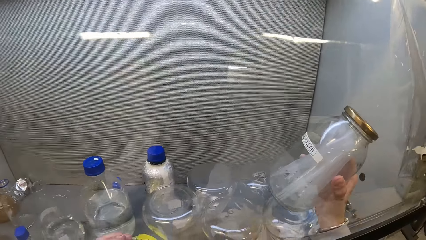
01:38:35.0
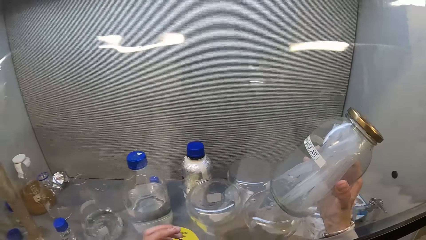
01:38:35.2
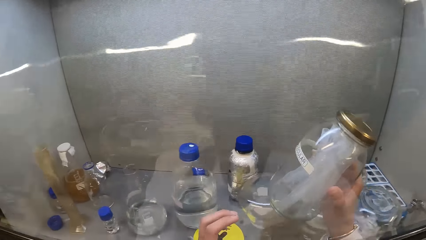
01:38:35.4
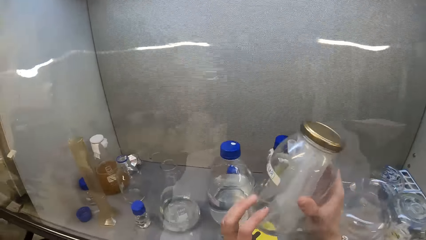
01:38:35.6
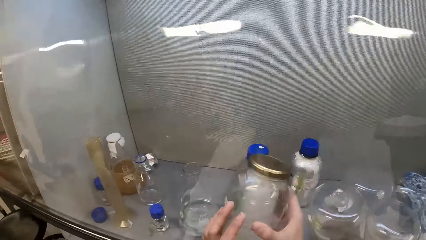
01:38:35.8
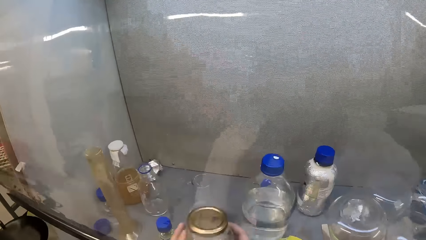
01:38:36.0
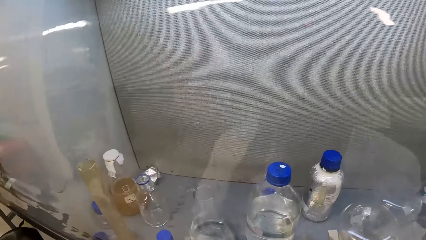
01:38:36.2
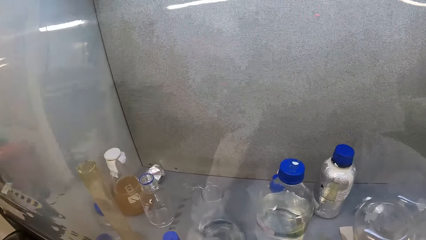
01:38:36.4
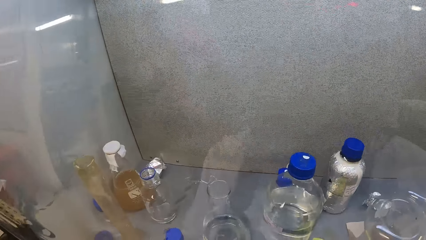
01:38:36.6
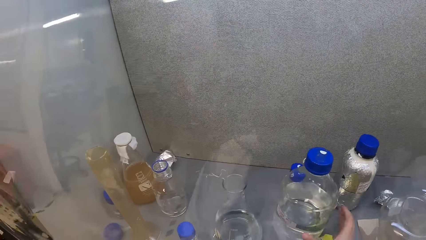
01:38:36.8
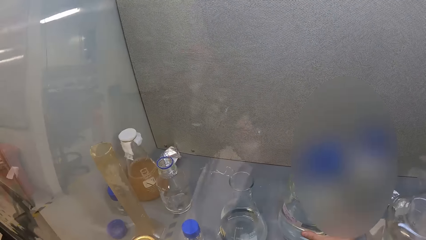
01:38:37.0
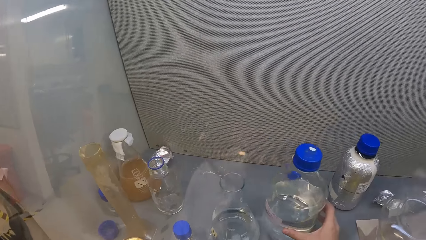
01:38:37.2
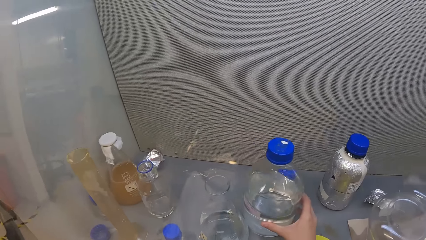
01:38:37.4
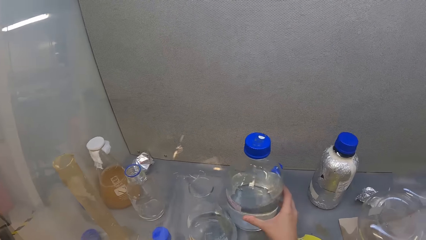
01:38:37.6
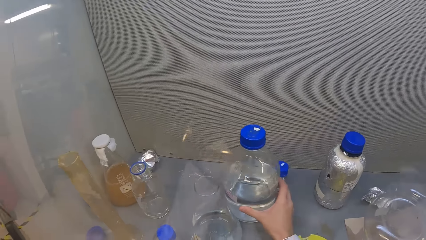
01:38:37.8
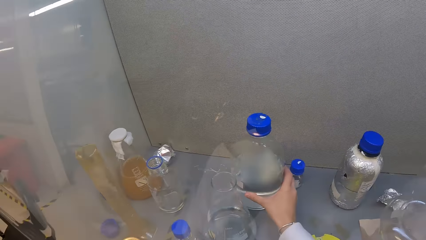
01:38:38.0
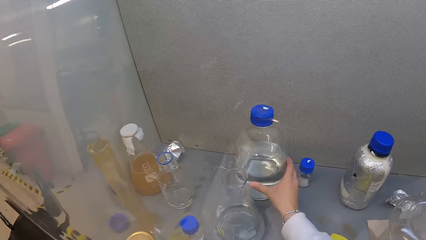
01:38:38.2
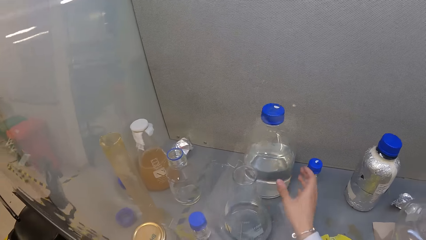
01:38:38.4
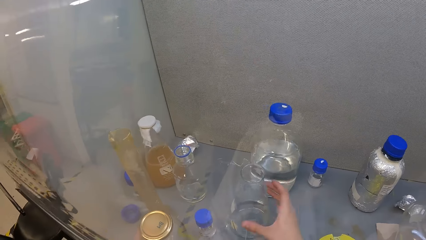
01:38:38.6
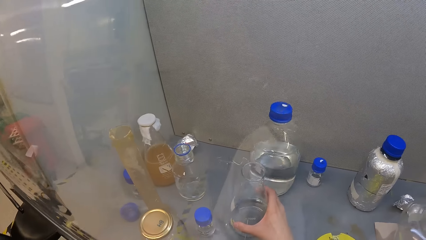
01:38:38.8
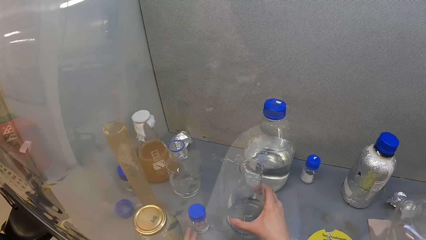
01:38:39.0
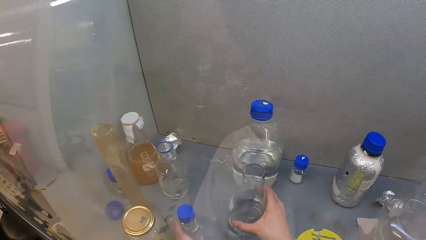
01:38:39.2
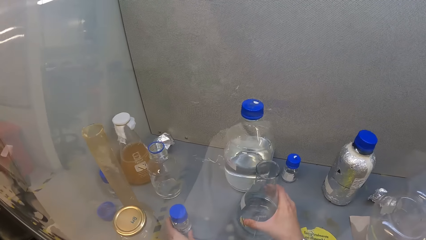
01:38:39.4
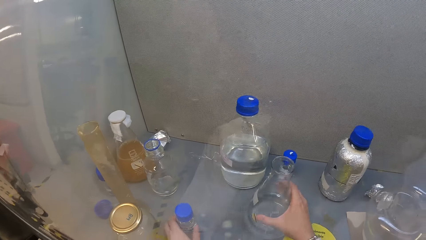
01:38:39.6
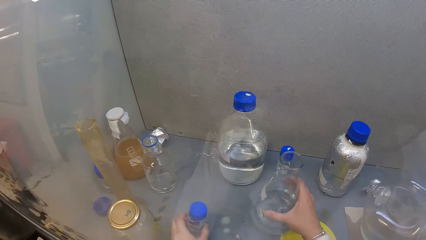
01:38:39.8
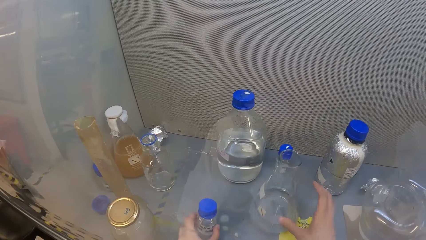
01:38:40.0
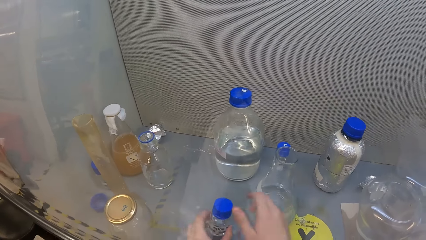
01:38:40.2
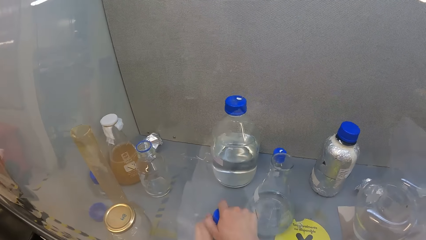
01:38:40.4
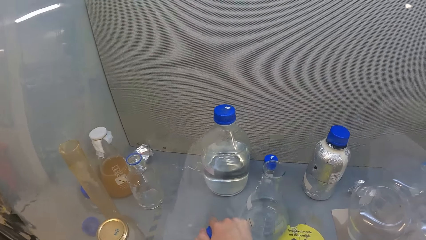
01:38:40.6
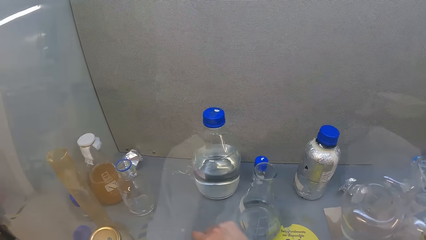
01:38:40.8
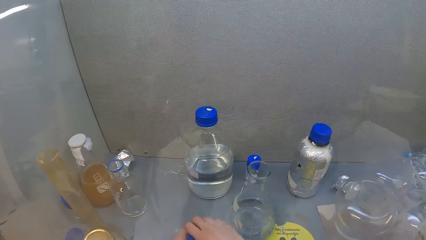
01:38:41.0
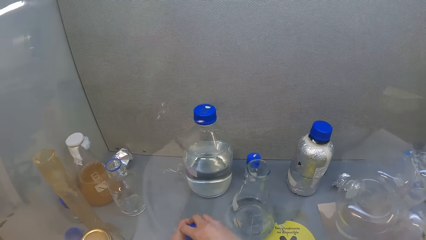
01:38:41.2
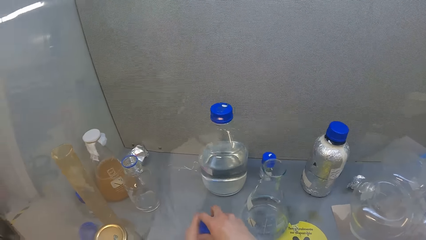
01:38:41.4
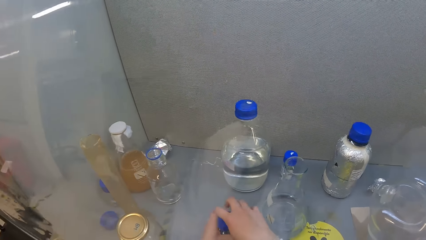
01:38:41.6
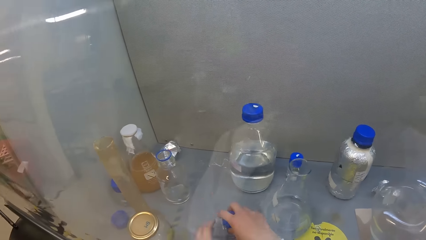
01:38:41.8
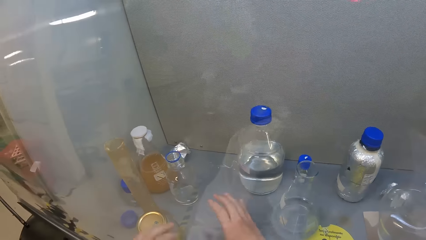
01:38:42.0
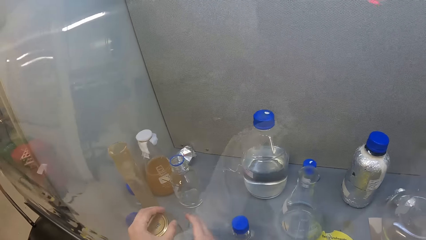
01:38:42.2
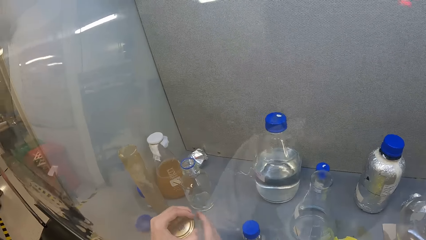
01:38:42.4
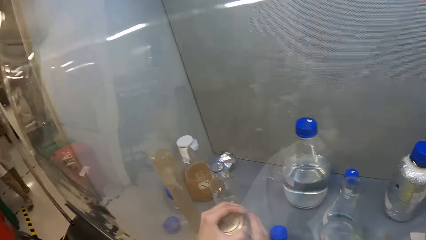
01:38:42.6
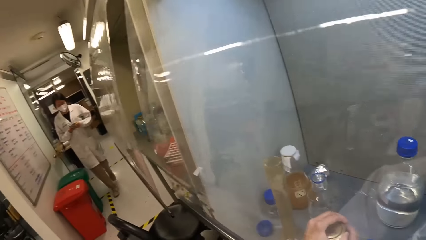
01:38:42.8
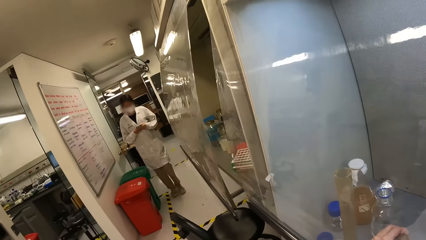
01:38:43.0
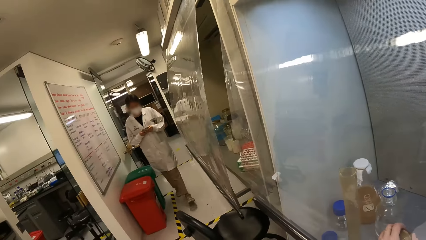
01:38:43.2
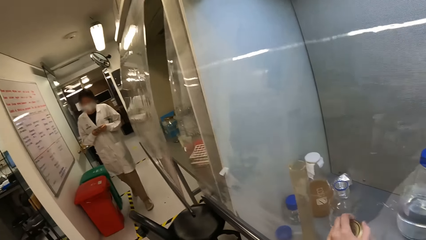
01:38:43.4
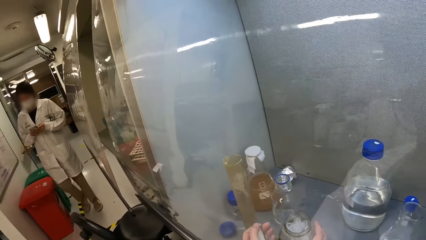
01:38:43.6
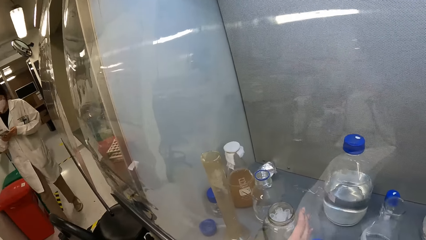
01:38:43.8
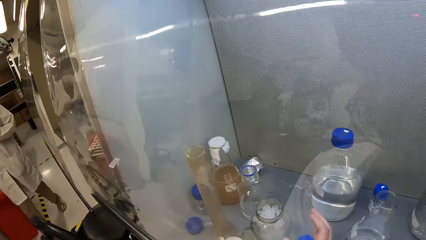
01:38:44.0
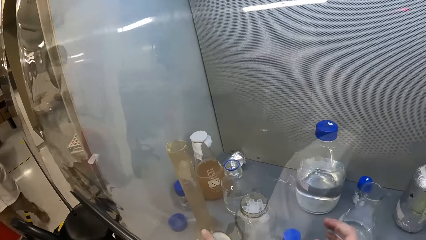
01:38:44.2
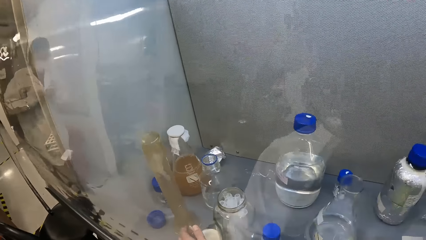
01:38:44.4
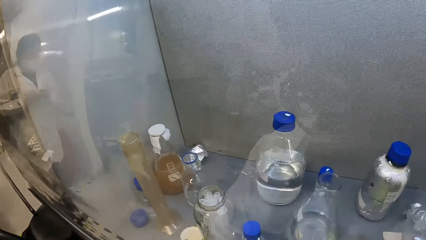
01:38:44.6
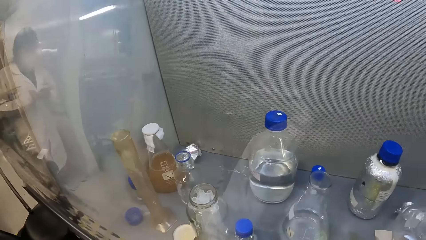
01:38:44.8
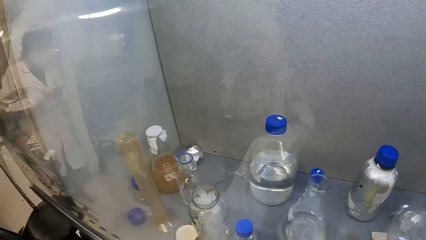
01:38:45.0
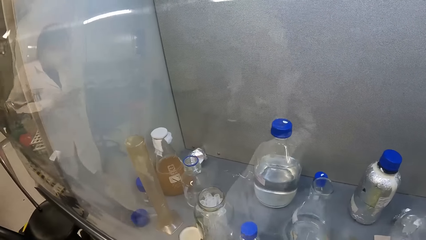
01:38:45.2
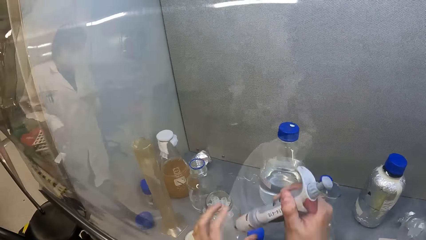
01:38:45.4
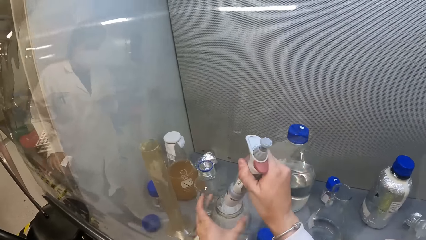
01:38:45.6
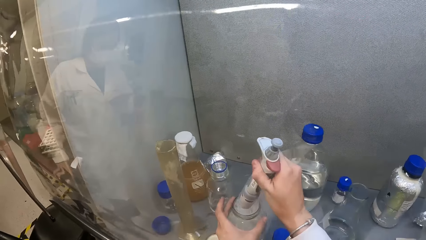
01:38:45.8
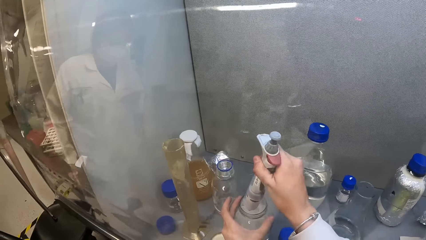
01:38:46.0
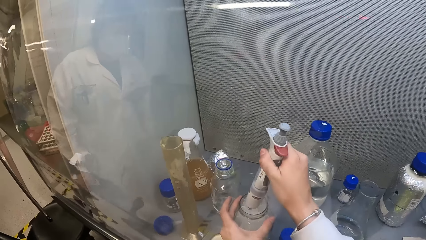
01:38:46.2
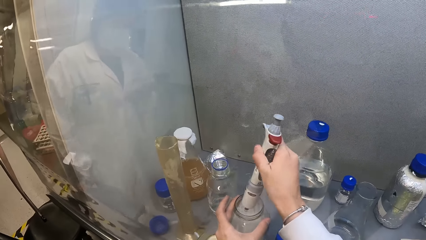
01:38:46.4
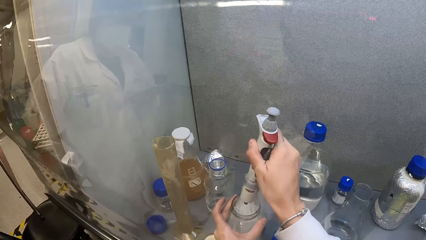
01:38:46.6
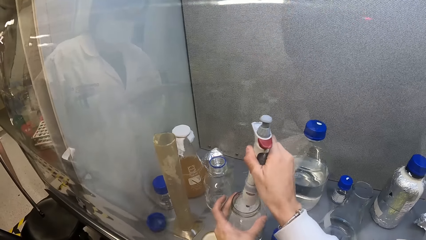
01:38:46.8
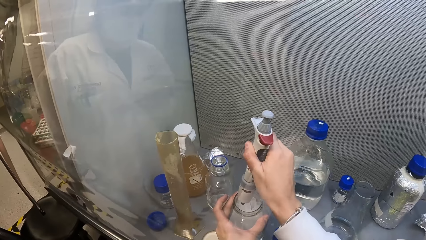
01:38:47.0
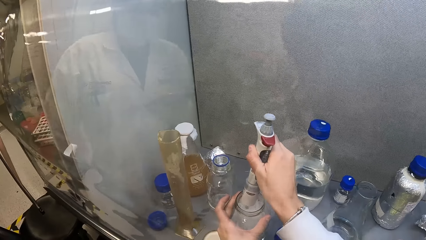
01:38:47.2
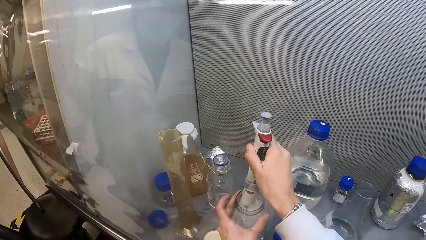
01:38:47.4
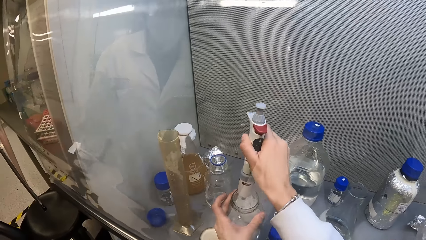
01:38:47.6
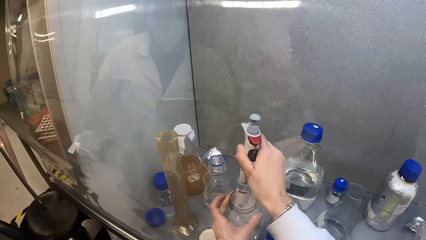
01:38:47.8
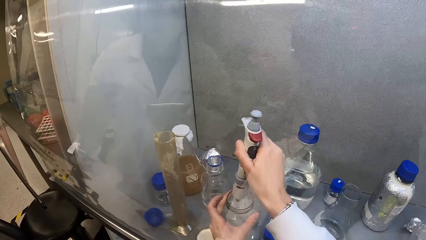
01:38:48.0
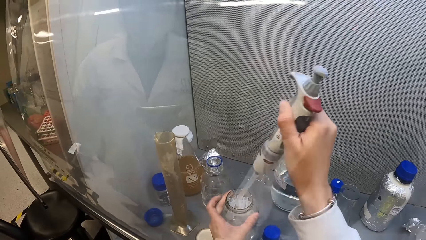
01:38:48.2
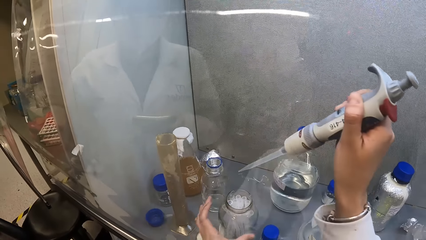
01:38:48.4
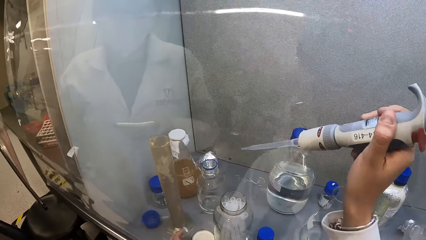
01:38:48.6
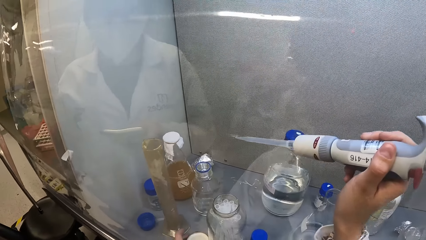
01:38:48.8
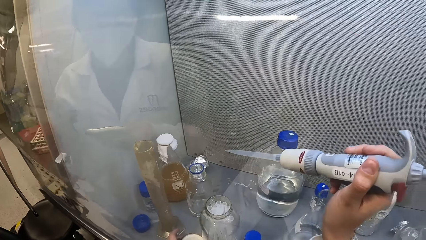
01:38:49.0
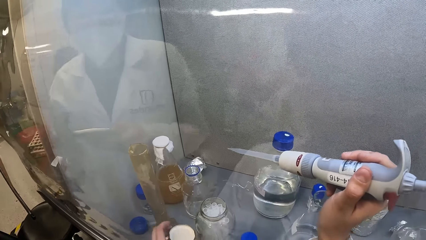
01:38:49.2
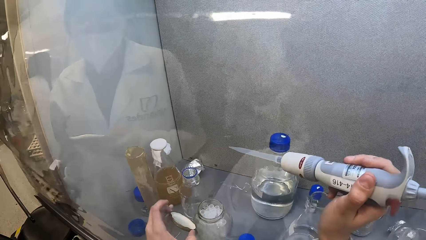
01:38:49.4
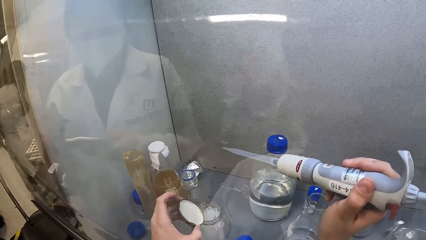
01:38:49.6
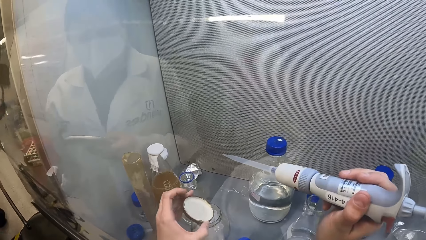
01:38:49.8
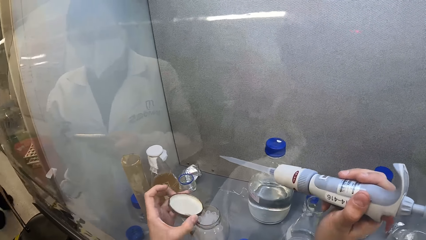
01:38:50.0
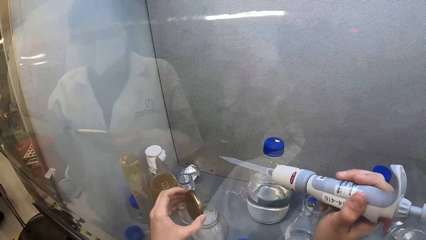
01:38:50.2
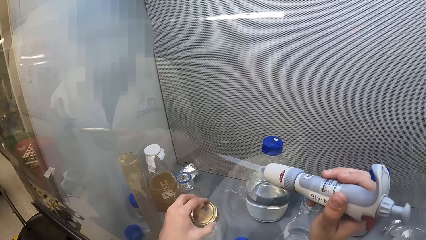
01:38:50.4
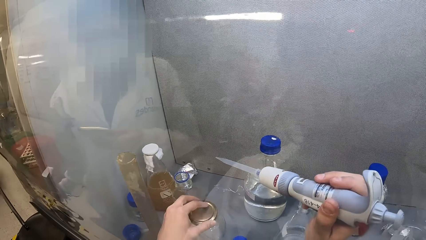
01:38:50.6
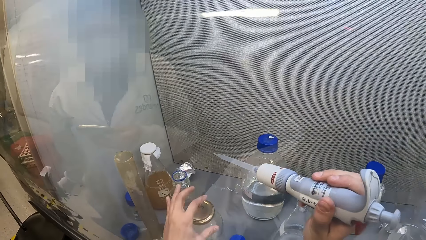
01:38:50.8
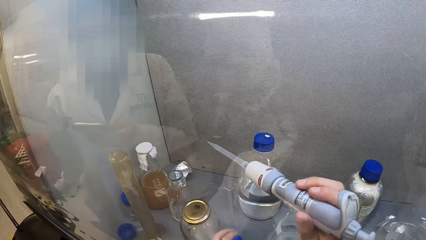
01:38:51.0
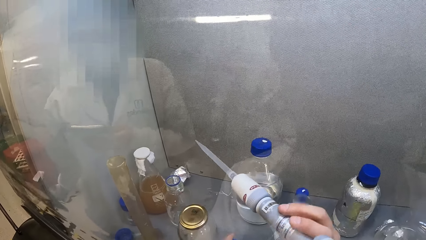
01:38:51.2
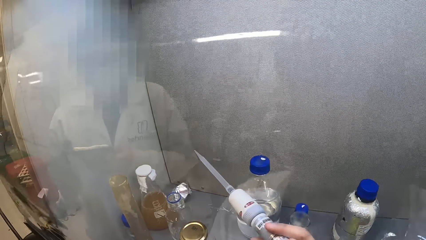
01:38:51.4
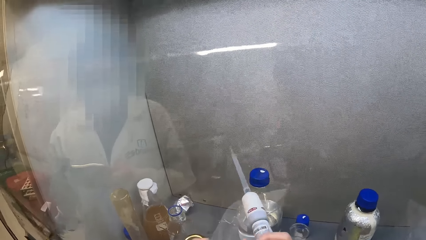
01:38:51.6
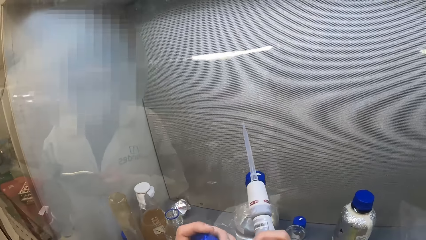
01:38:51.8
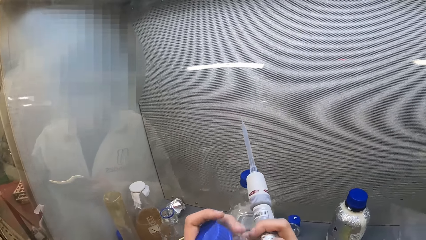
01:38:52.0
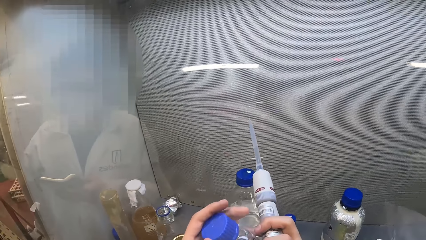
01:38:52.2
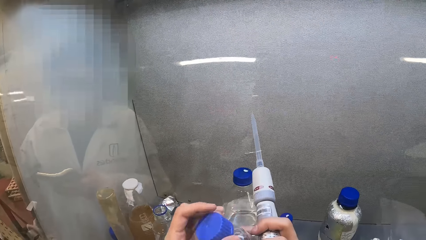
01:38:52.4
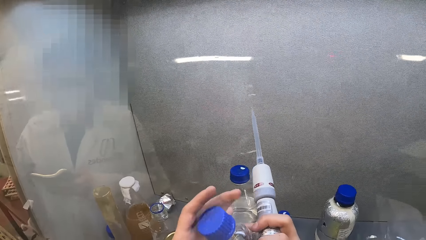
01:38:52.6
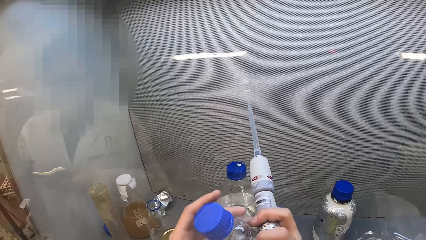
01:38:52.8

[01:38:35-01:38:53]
The camera wearer walks around a room. They adjust a bottle on the counter, move the jar, and move the bottle on the counter. They open a lid from the bottle. They open the can. They look around the room. A woman walks in the room. The camera wearer dips the dropper in the container. They lift the dropper from the container. They cover the can with the lid. They hold the lid of the container.
